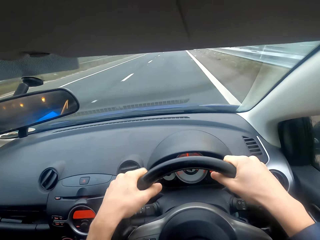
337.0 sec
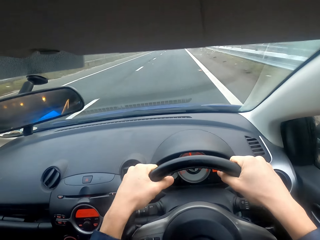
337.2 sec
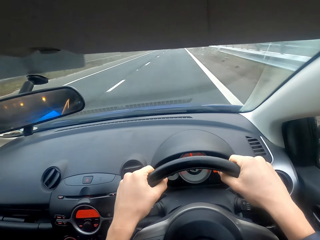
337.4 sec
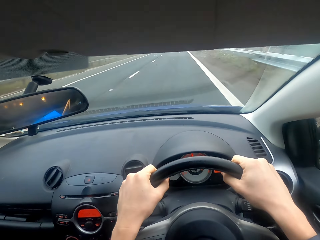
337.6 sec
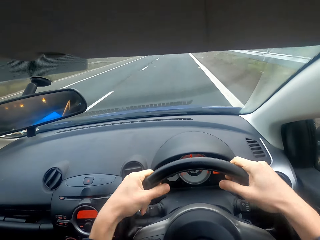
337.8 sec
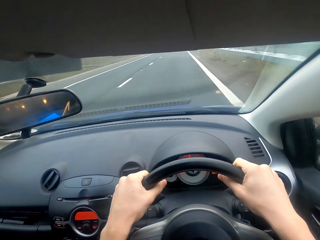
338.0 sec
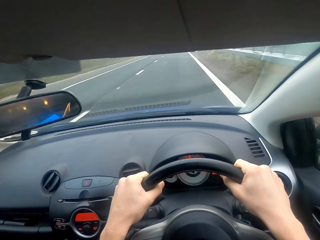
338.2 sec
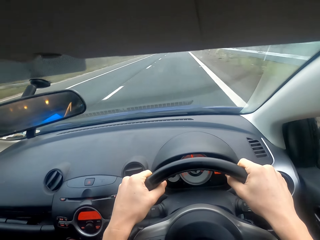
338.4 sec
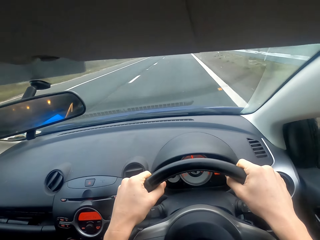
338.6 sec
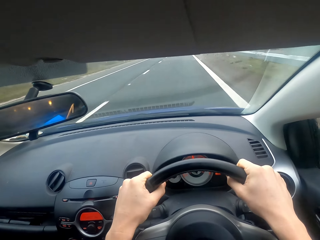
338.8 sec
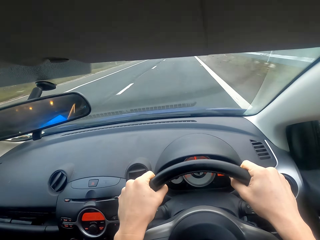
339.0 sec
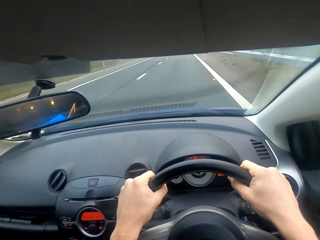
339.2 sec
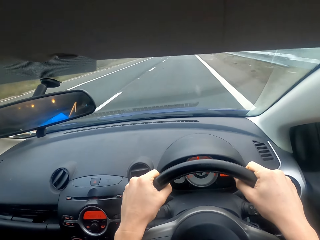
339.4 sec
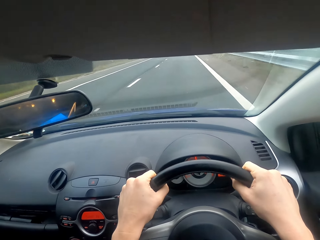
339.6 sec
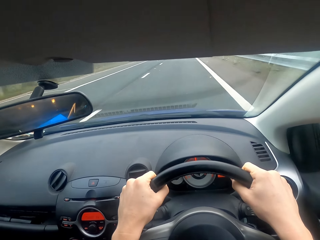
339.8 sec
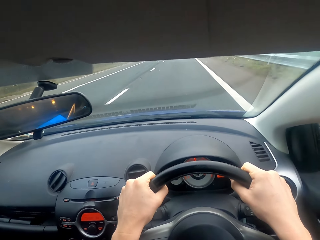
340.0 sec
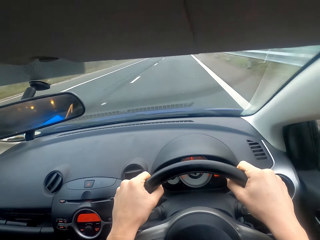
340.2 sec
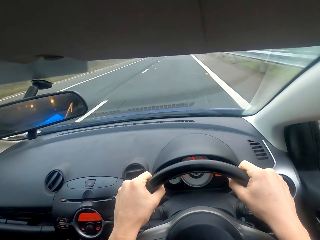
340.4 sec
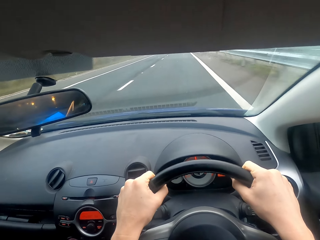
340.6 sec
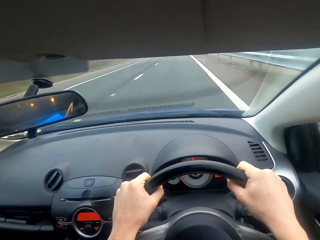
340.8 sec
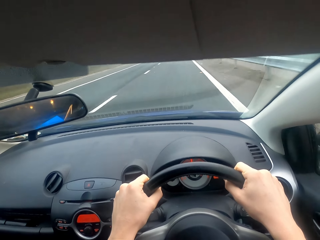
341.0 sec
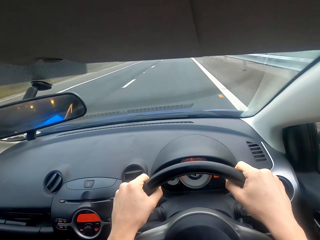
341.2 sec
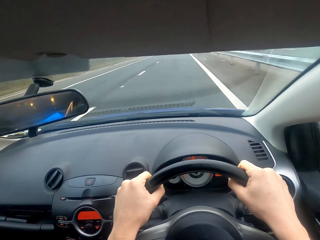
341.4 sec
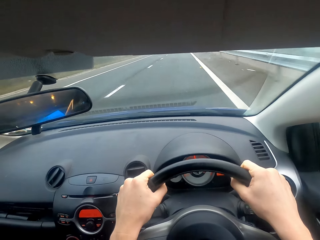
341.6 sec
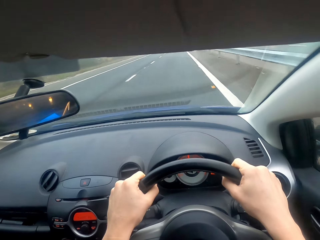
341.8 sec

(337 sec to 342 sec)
The camera wearer drives the car.

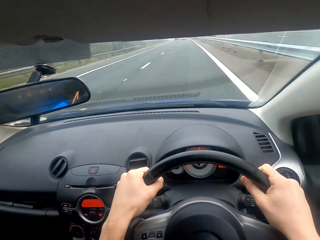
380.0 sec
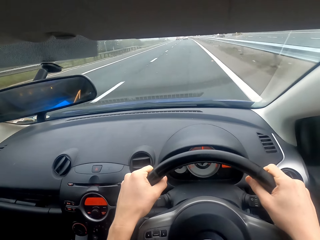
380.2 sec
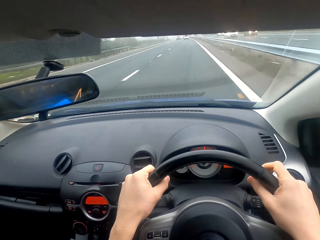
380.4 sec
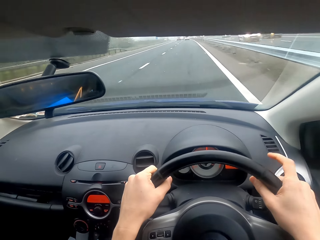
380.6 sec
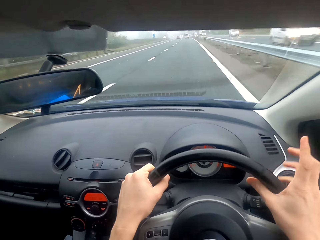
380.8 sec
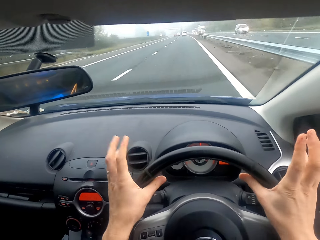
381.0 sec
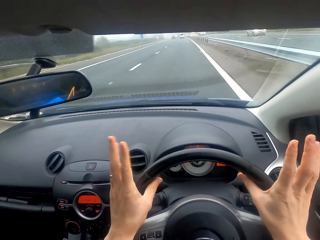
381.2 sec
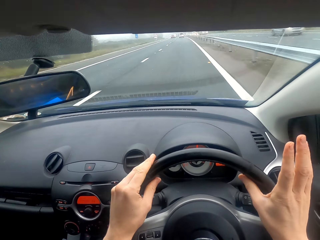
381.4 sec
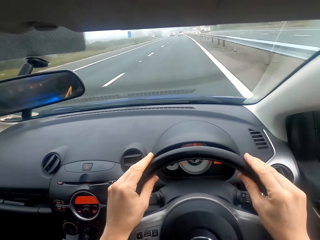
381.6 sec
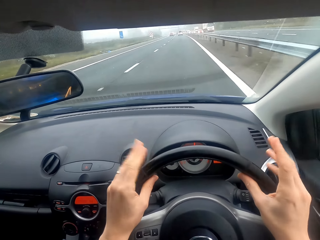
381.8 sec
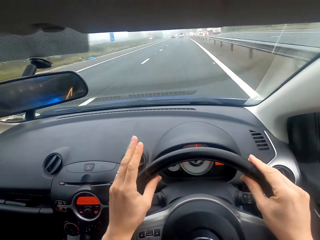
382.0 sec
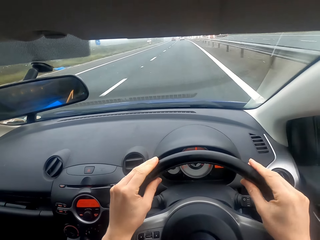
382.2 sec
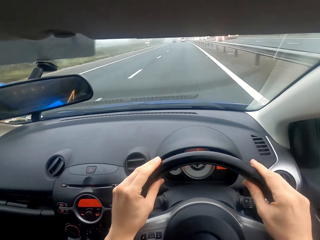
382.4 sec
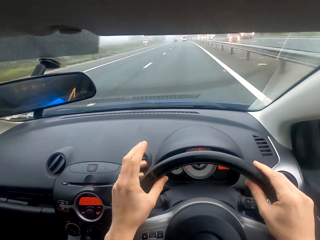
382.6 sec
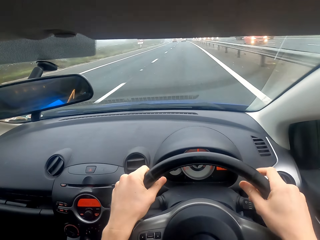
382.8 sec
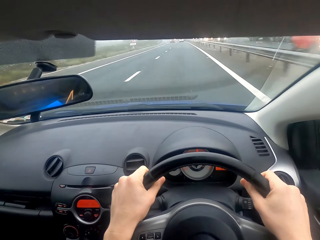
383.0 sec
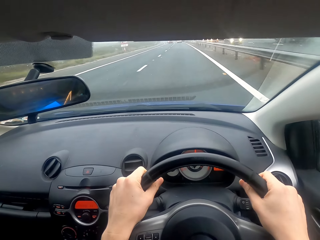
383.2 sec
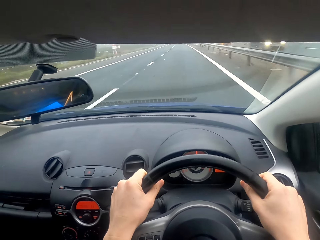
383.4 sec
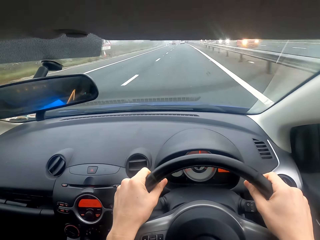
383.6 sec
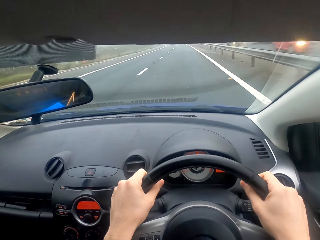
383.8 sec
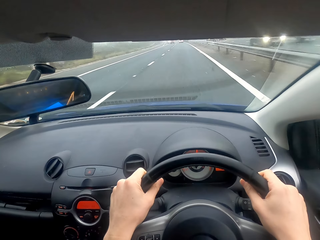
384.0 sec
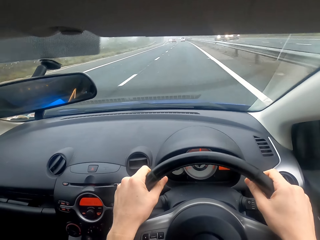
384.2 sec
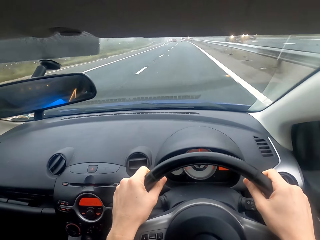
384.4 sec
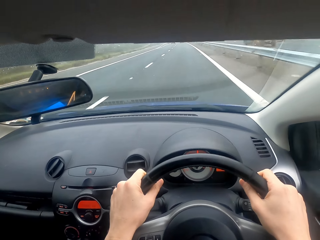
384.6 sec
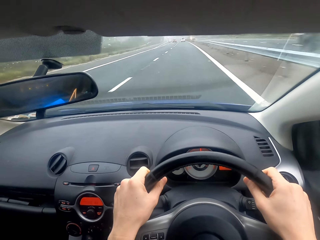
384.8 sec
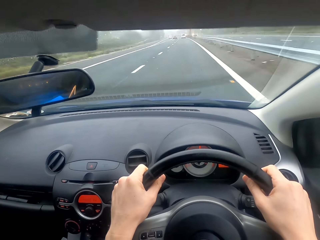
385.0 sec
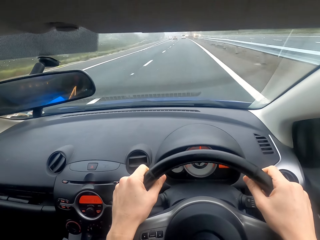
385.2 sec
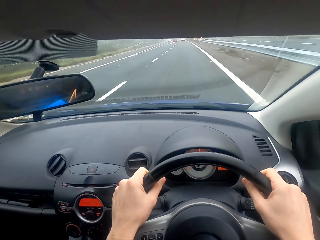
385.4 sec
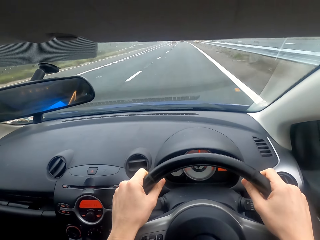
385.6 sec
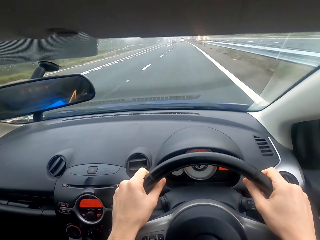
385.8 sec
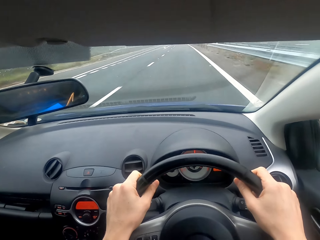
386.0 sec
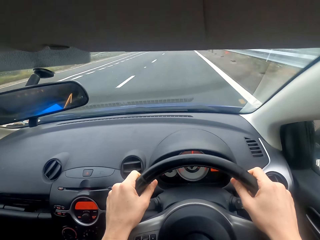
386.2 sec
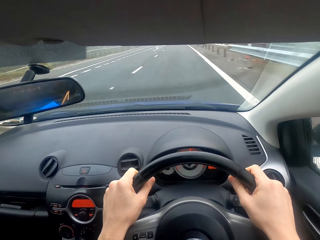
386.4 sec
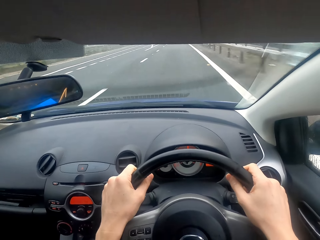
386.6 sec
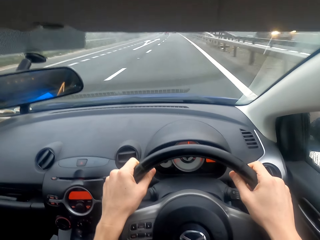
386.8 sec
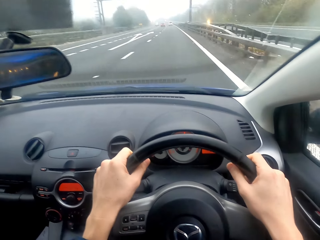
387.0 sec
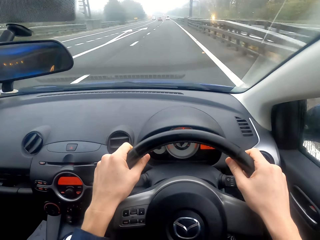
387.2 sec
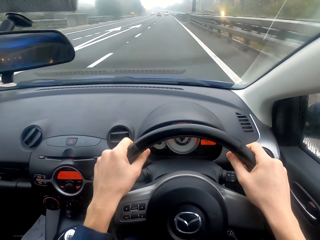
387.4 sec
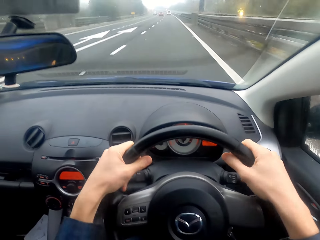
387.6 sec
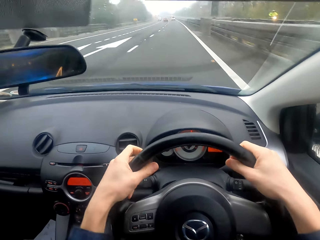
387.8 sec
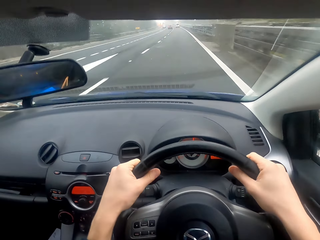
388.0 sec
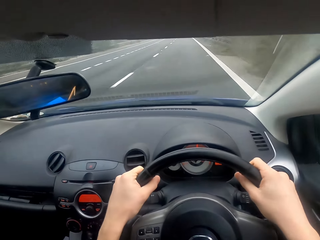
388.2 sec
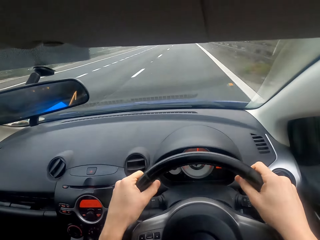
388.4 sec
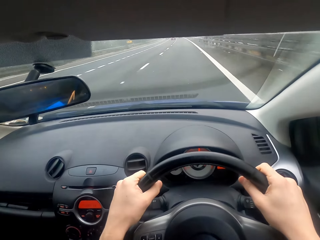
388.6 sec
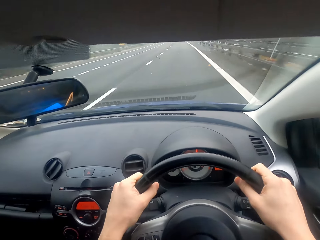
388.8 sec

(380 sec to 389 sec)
The camera wearer taps the steering wheel. They drive the car. They drive the car again.

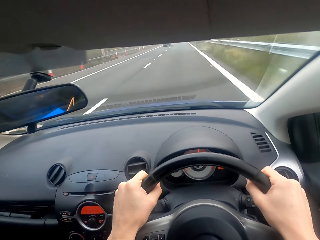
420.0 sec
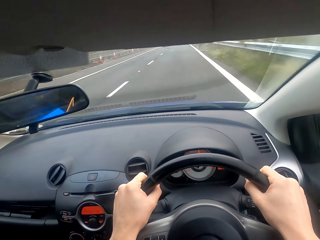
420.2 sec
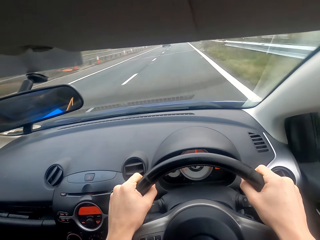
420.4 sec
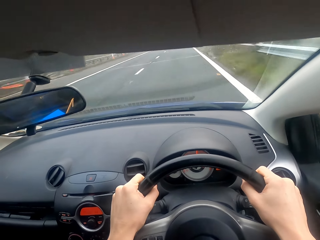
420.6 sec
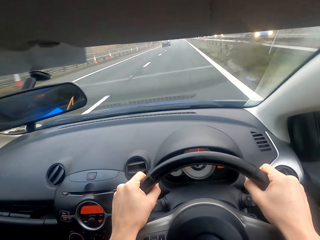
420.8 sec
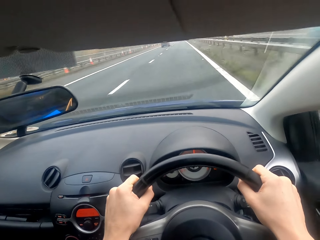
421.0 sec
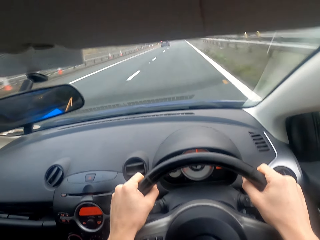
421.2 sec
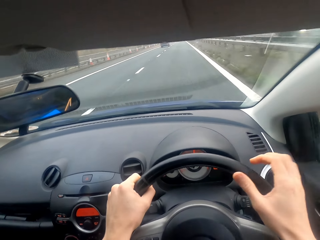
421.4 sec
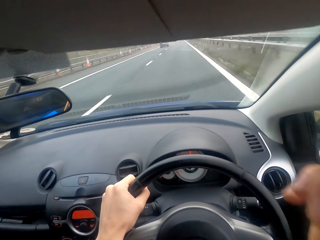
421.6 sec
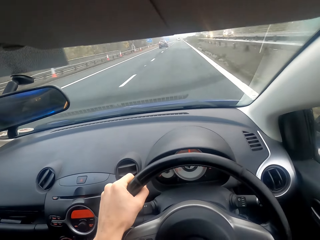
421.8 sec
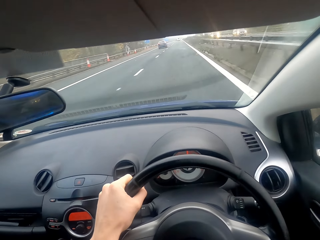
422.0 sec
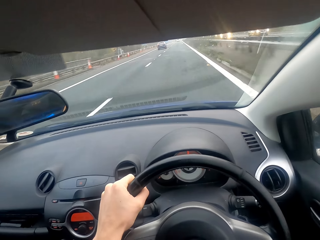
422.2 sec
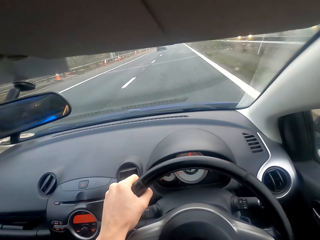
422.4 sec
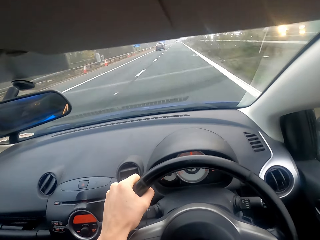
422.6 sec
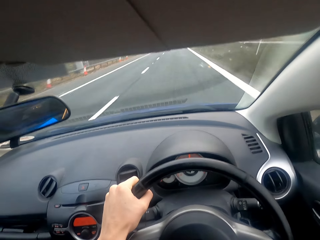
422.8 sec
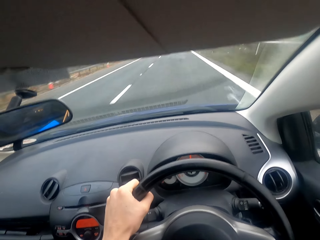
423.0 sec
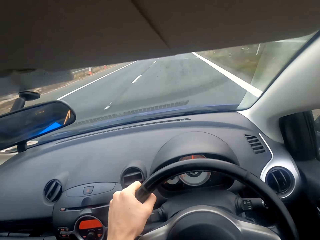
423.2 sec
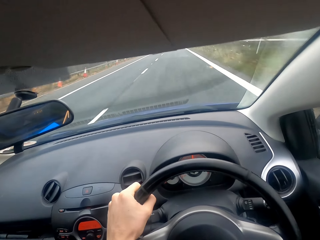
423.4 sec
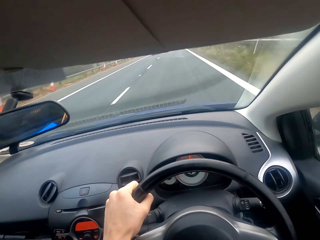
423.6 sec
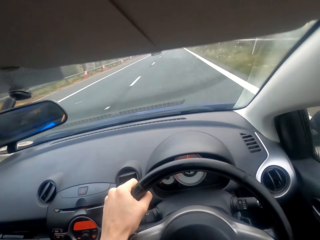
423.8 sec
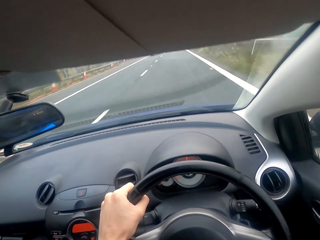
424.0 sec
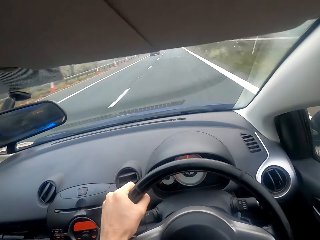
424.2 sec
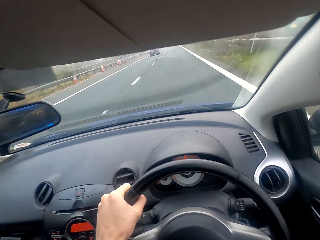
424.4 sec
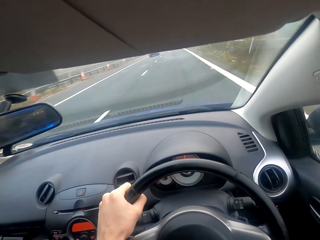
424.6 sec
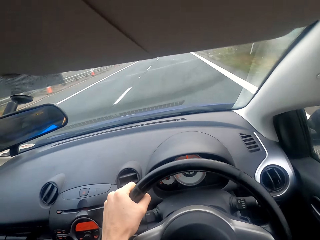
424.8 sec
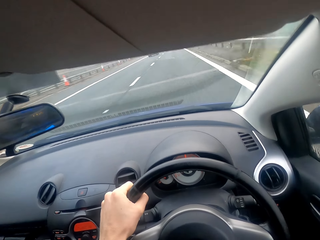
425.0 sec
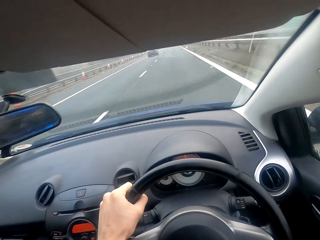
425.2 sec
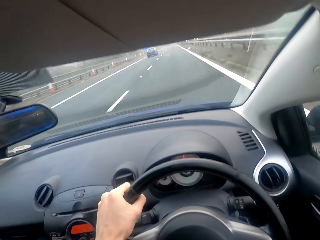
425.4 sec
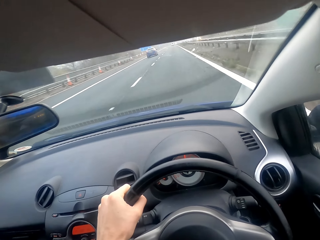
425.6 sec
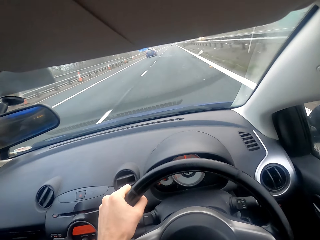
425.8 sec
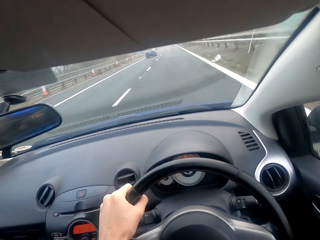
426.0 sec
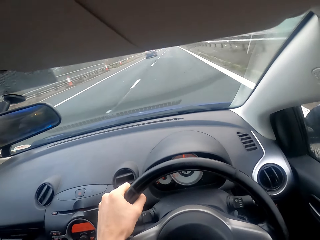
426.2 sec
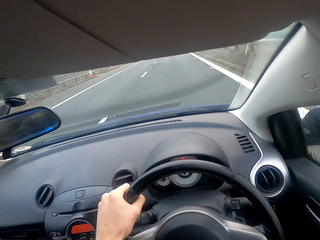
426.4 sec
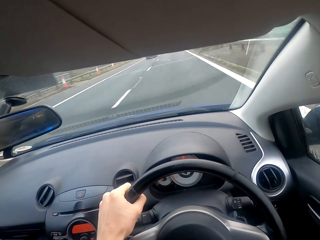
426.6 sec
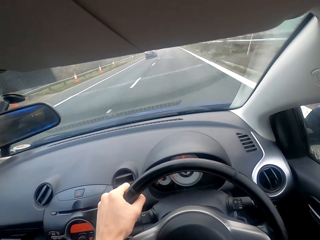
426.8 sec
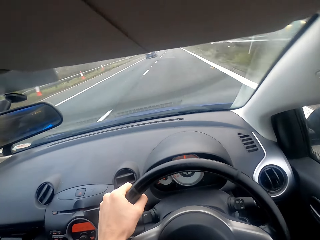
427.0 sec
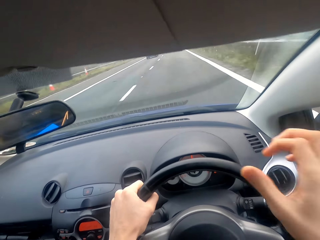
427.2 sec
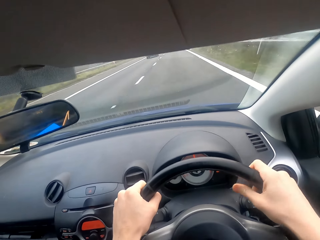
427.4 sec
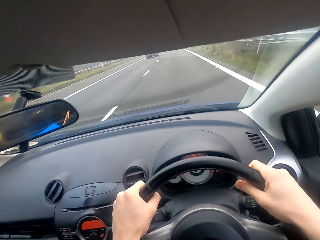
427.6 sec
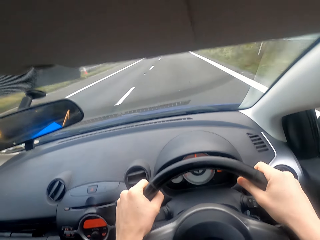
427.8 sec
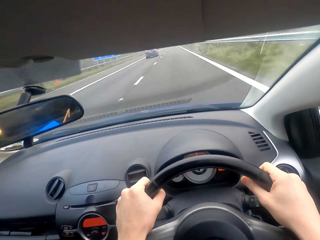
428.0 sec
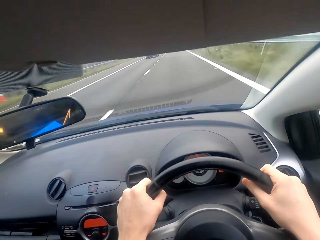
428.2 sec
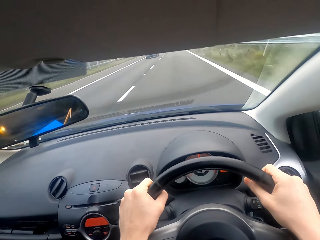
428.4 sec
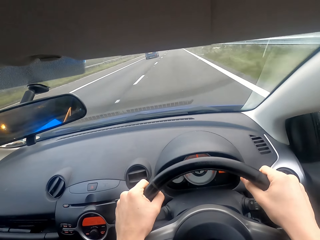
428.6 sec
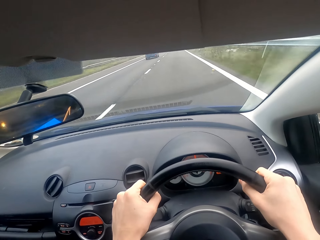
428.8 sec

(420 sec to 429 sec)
The camera wearer folds a hand. They drive the car. They drive the car again.
